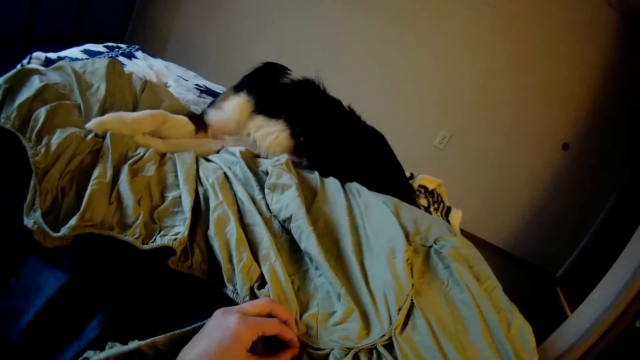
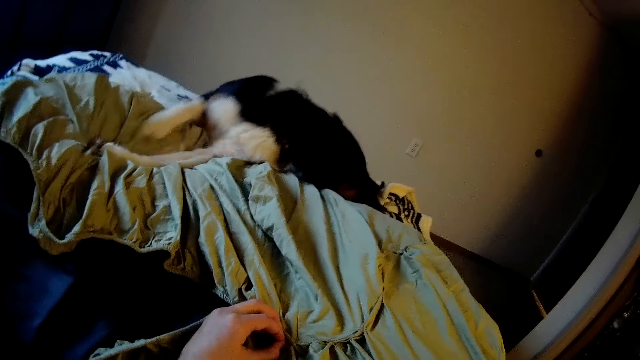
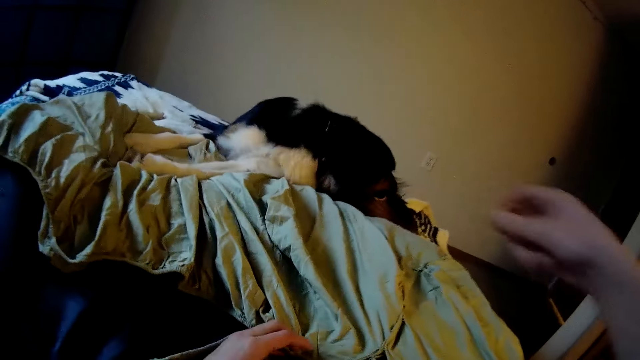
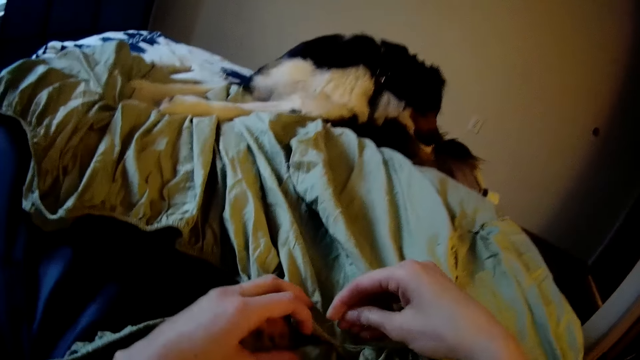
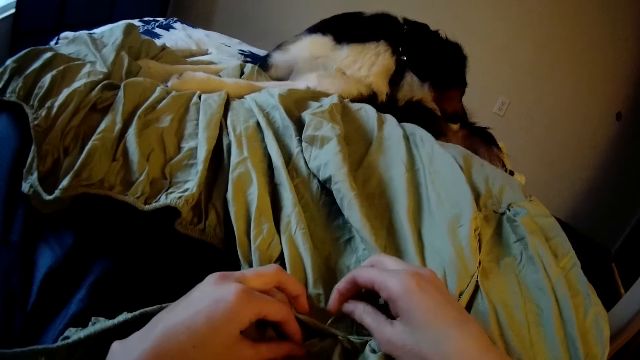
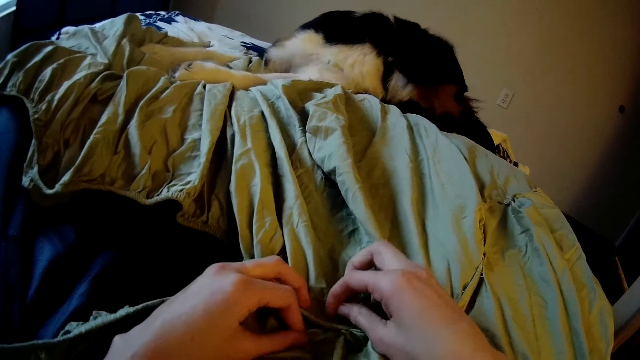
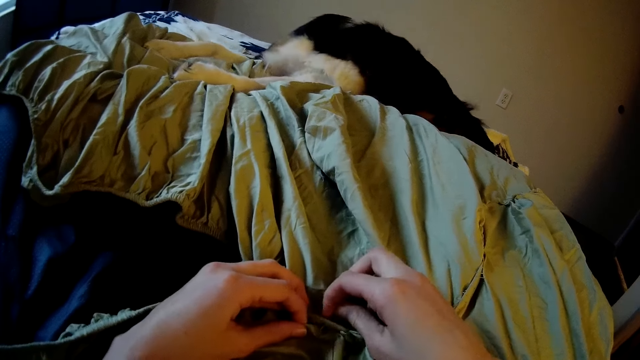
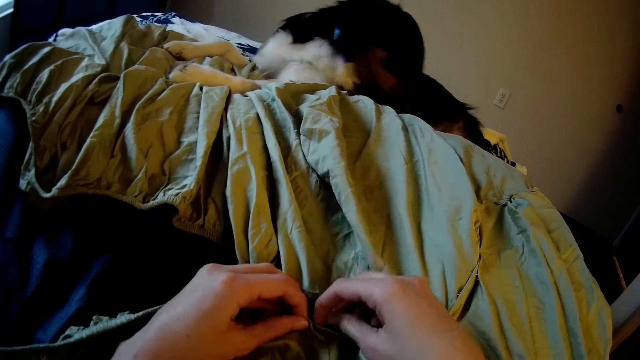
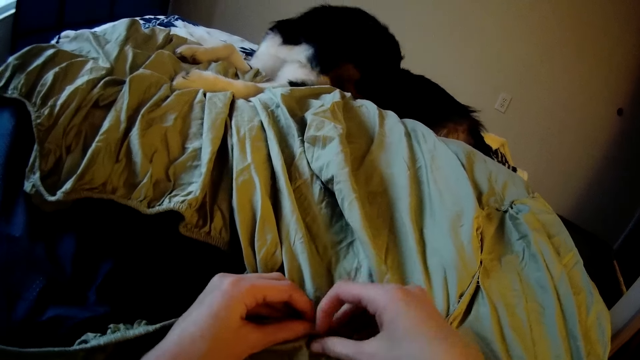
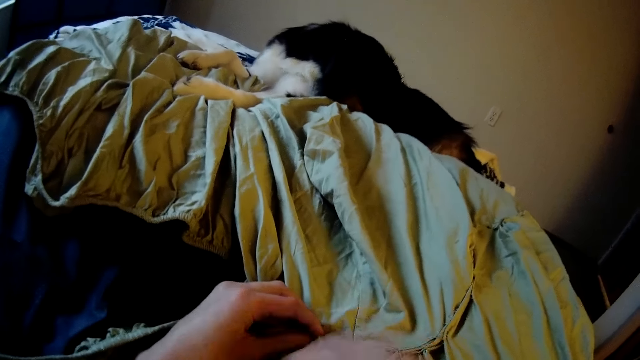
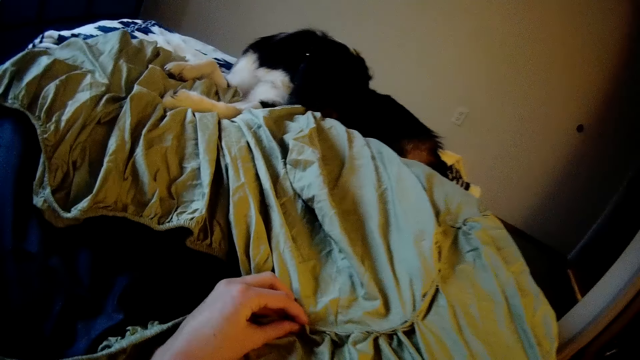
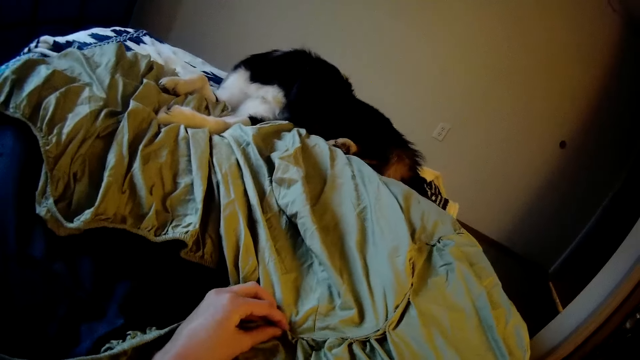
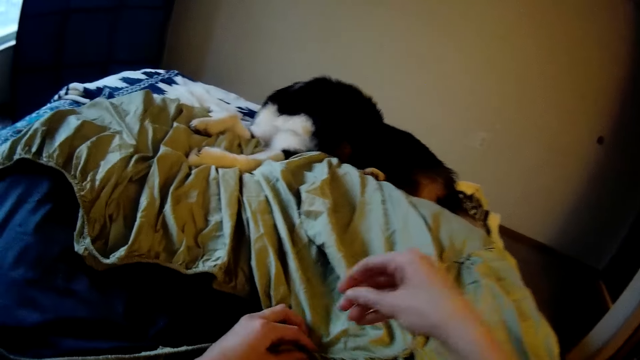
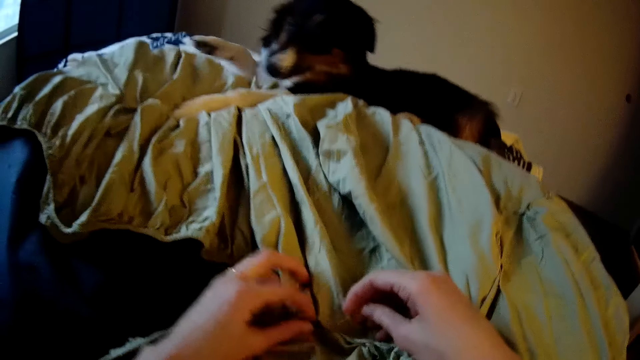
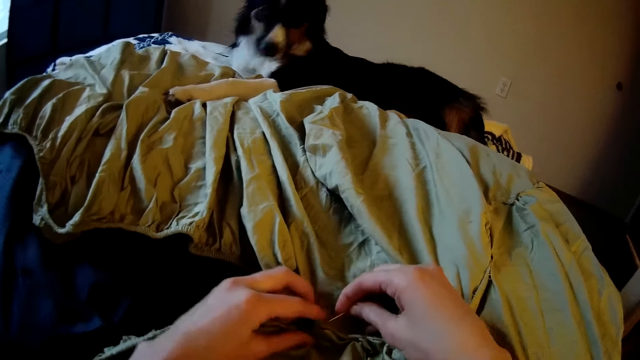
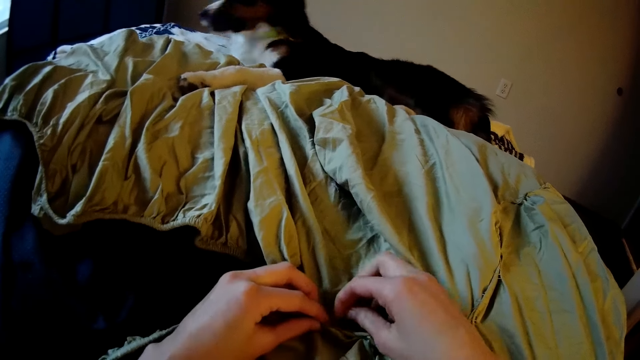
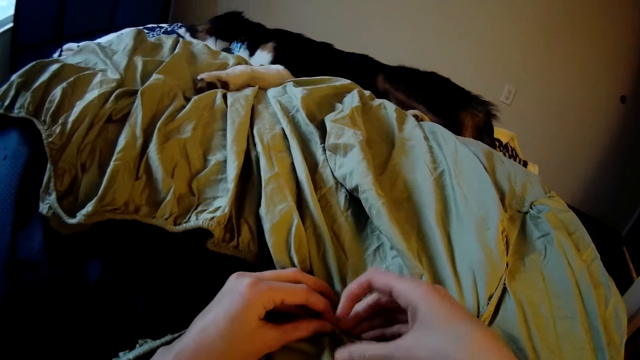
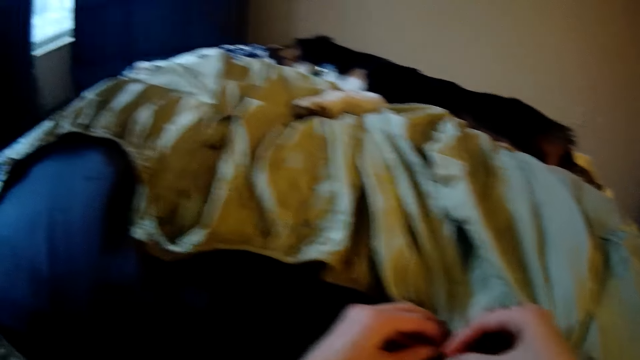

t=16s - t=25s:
The dog scratches its tail with its mouth.

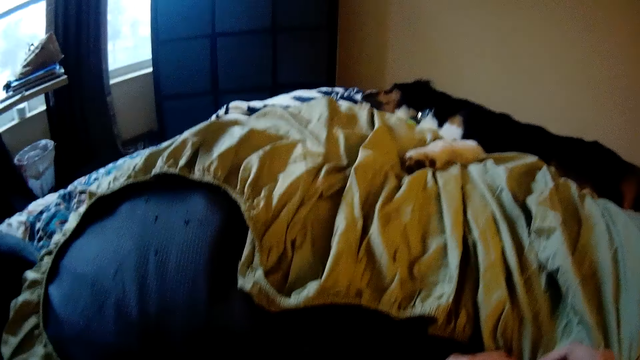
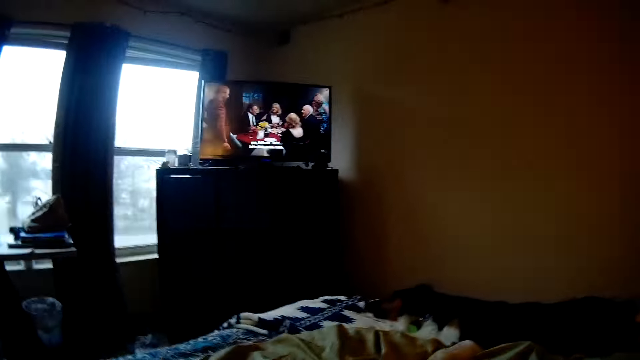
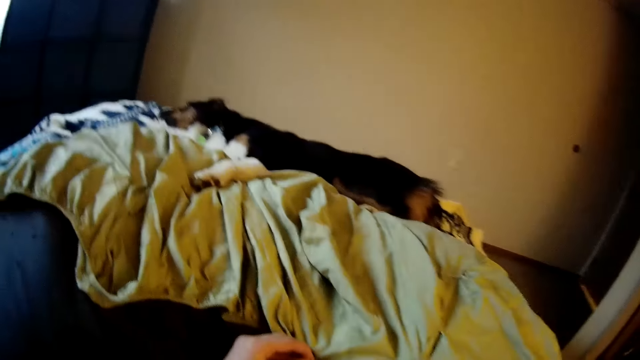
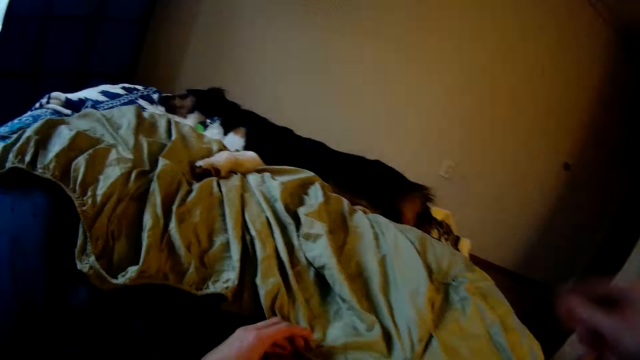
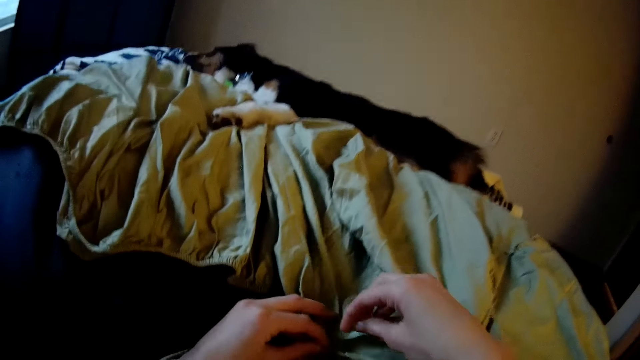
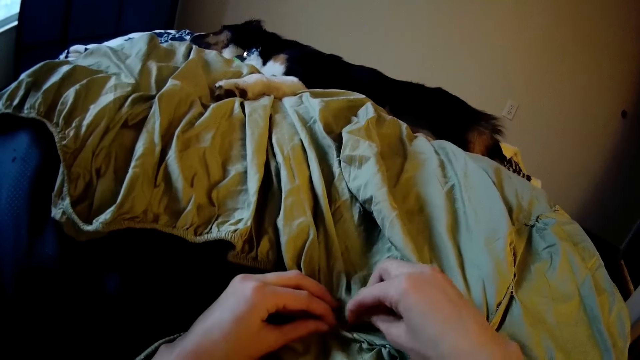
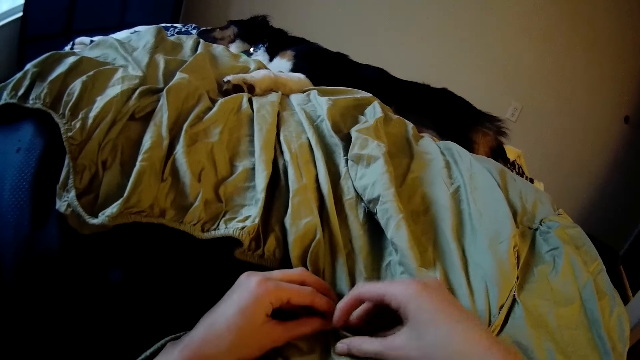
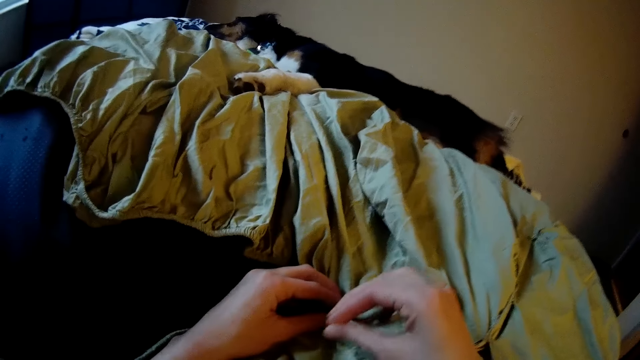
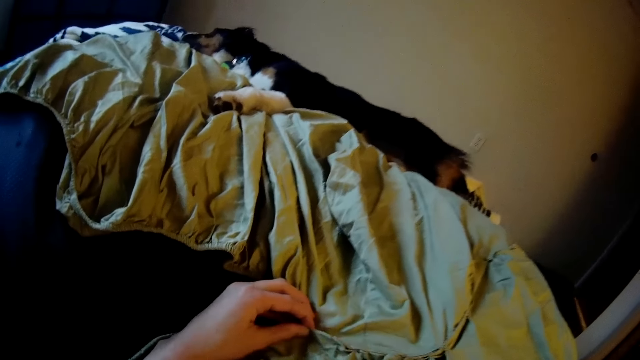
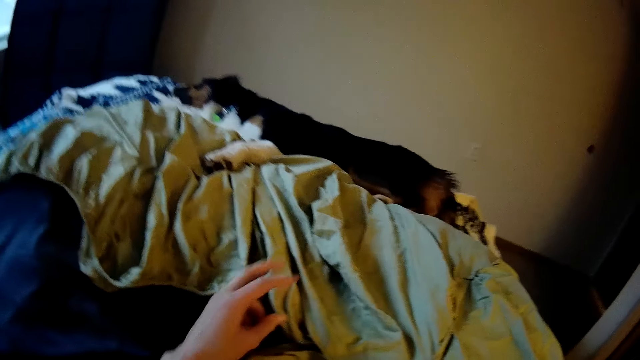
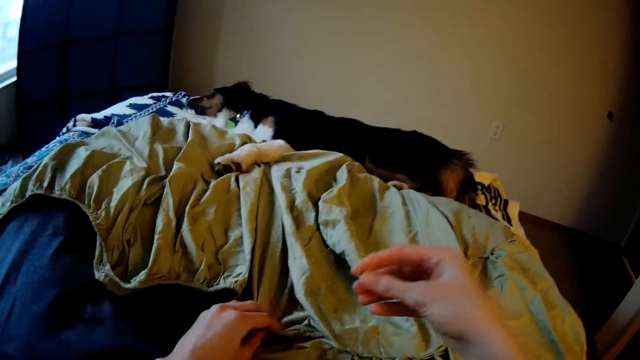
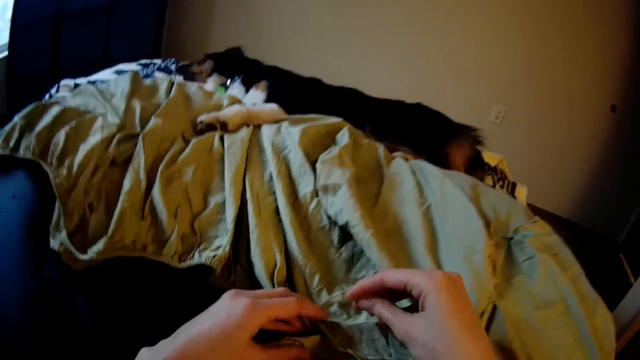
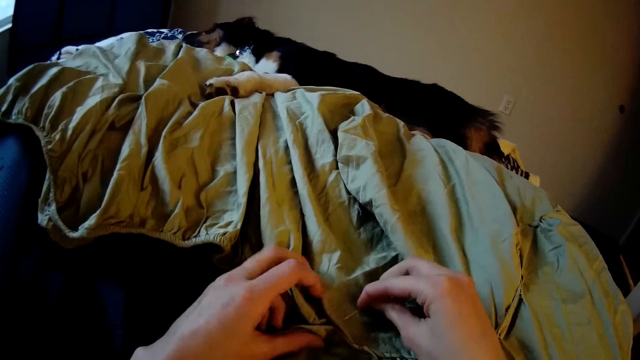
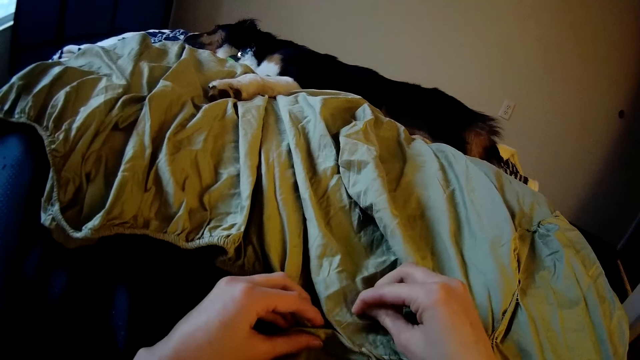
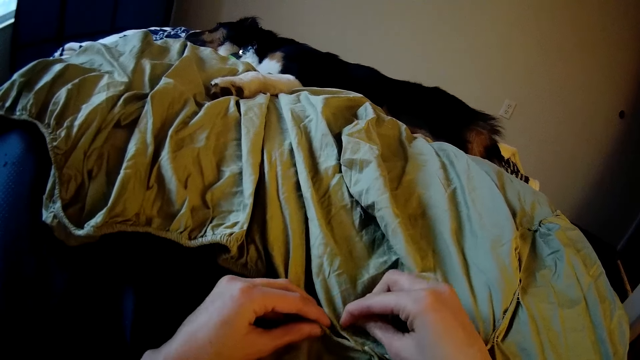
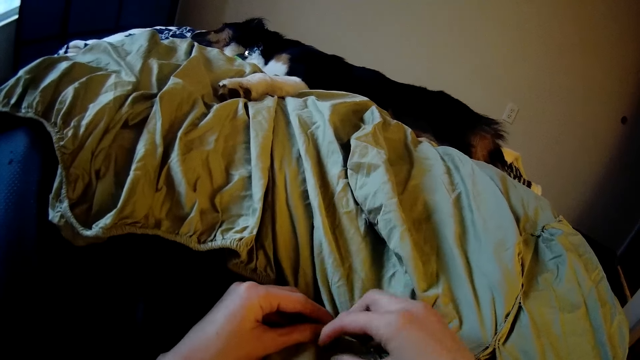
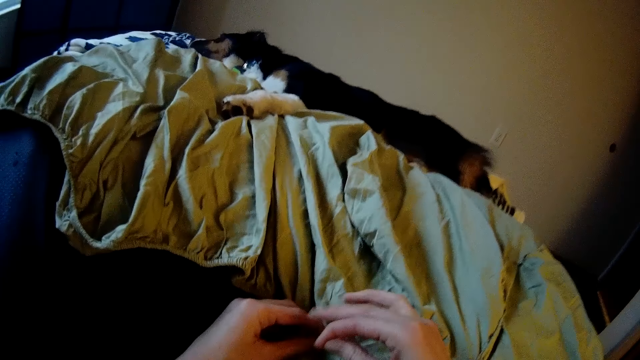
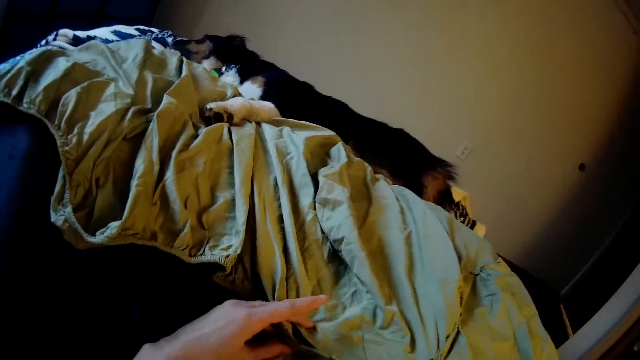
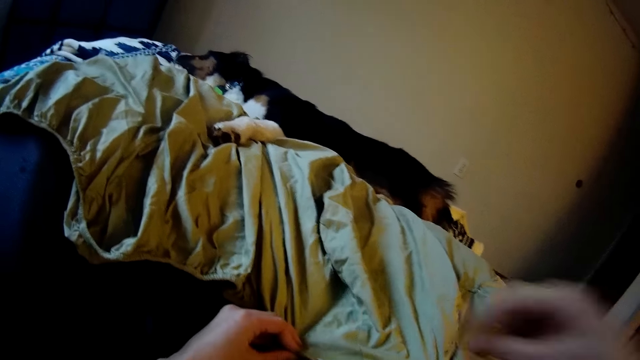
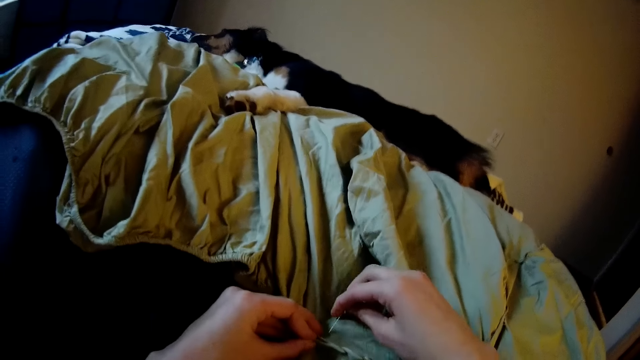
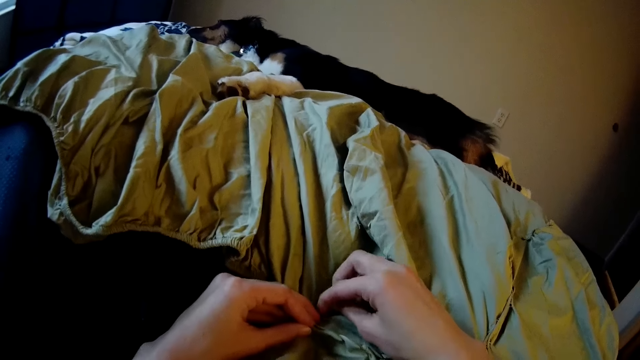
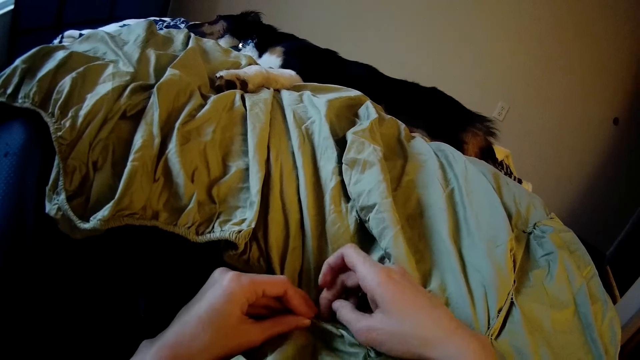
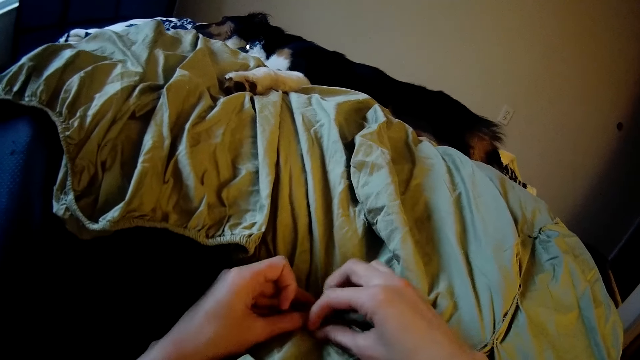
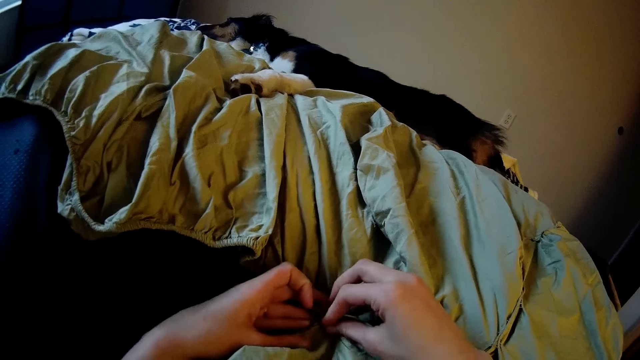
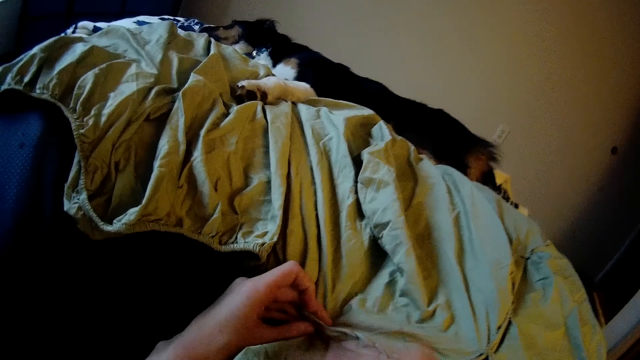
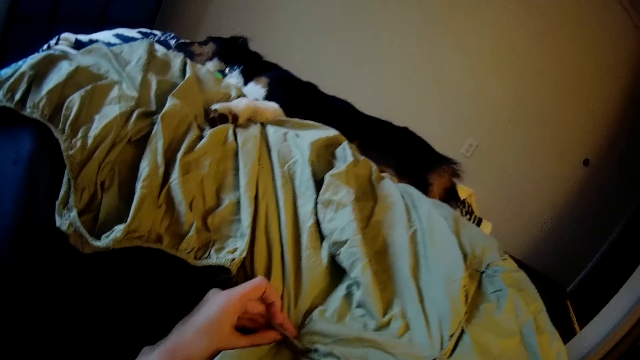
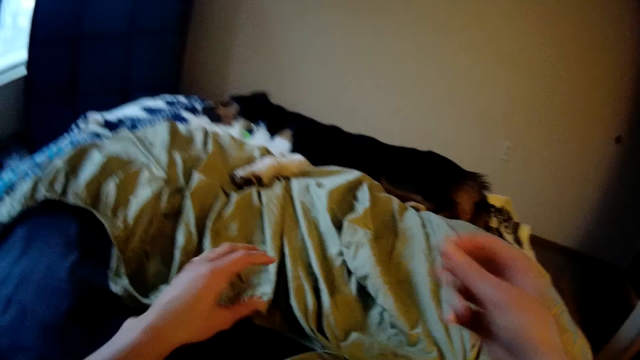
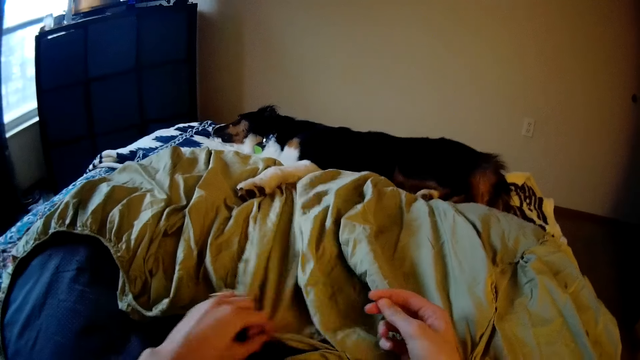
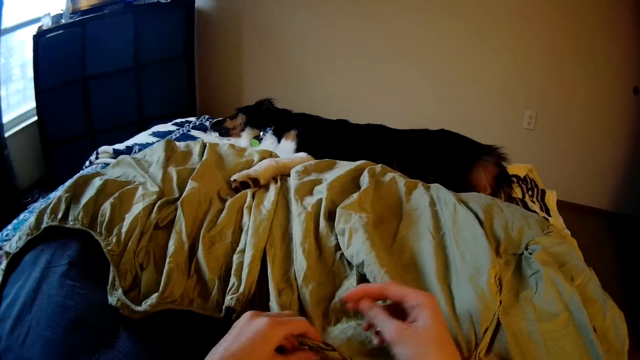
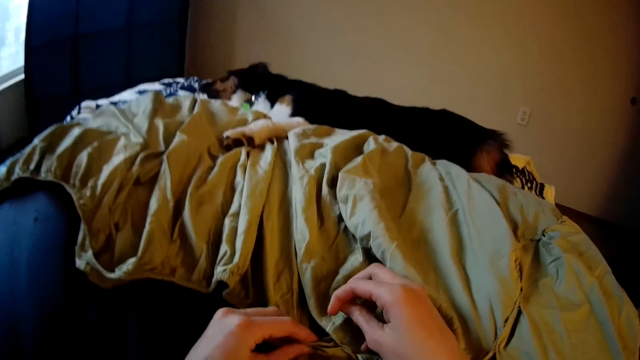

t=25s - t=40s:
The camera wearer watches the television. They sew the floor pillow with a needle and thread.
